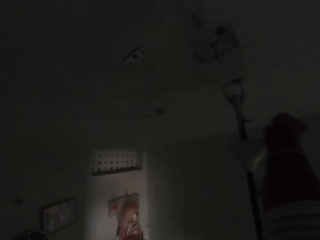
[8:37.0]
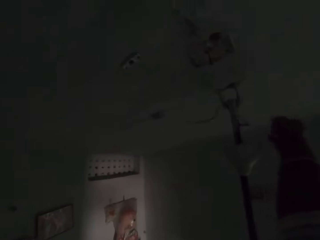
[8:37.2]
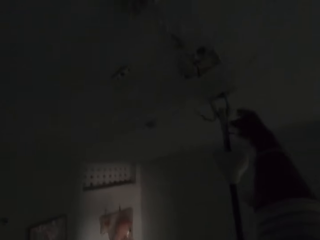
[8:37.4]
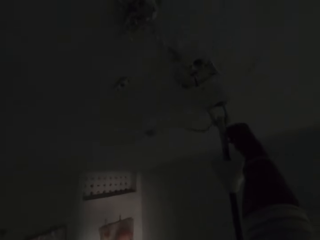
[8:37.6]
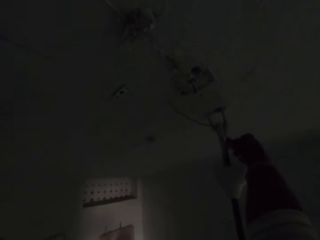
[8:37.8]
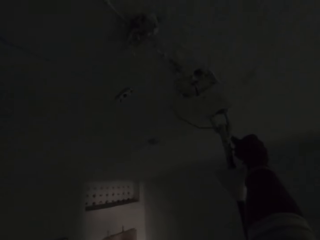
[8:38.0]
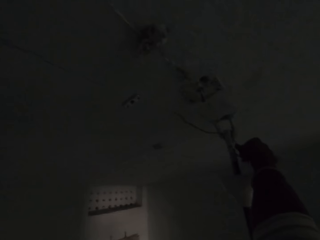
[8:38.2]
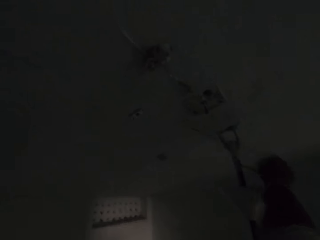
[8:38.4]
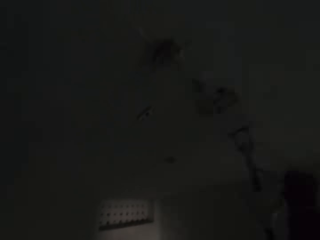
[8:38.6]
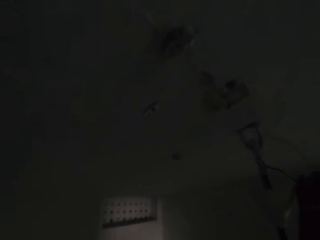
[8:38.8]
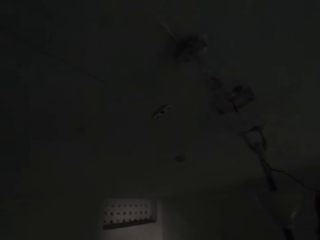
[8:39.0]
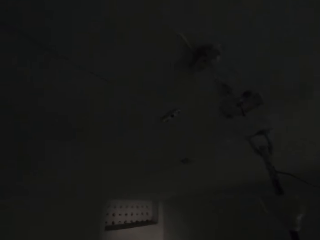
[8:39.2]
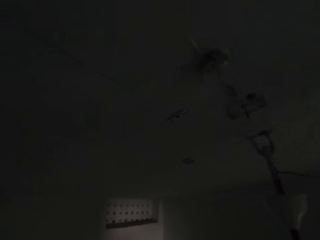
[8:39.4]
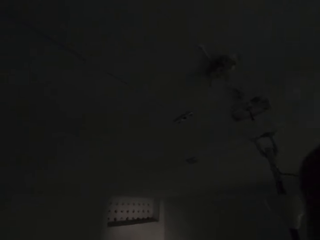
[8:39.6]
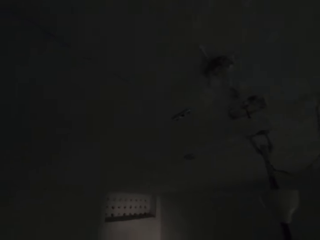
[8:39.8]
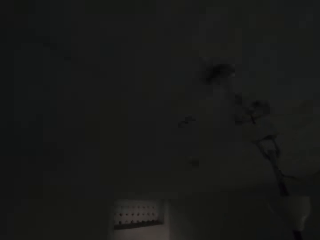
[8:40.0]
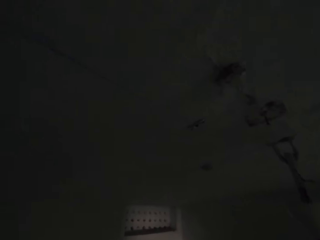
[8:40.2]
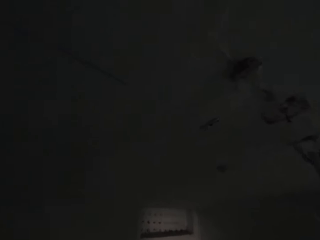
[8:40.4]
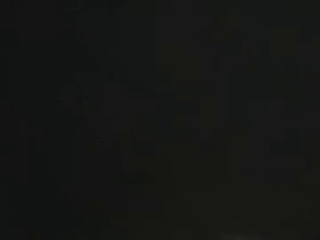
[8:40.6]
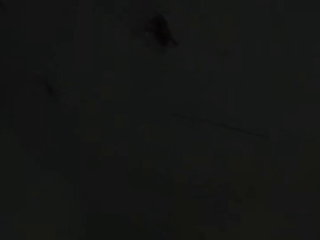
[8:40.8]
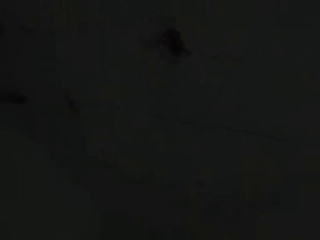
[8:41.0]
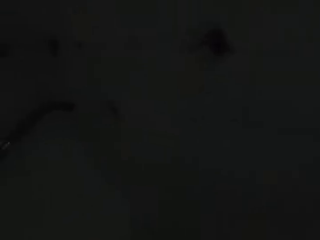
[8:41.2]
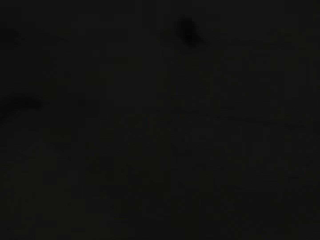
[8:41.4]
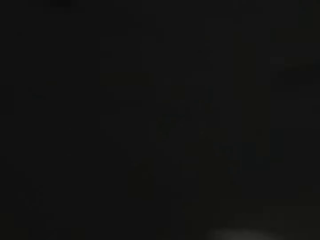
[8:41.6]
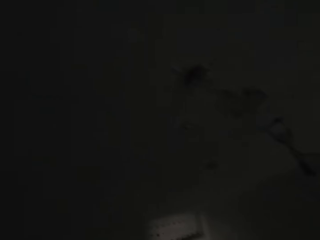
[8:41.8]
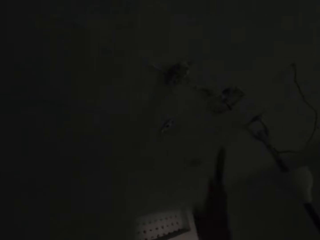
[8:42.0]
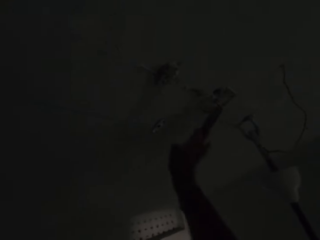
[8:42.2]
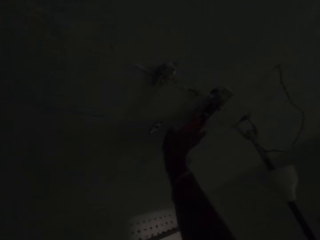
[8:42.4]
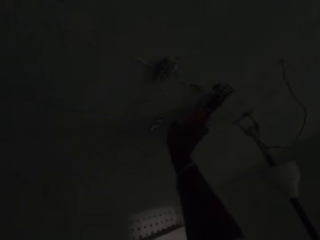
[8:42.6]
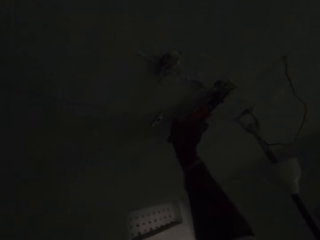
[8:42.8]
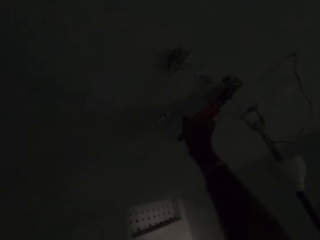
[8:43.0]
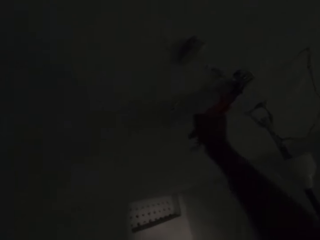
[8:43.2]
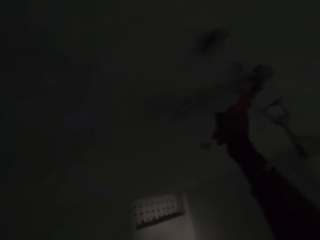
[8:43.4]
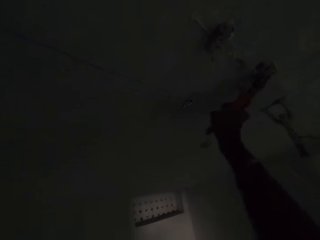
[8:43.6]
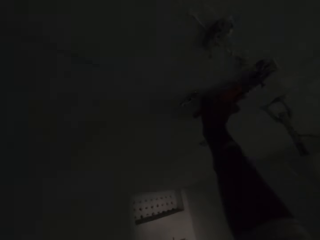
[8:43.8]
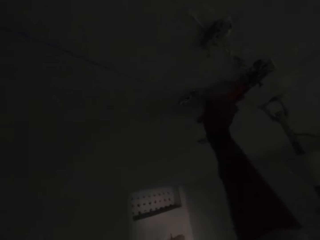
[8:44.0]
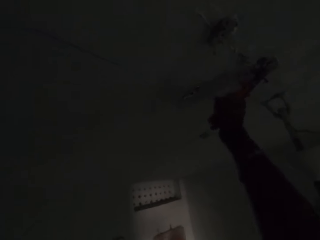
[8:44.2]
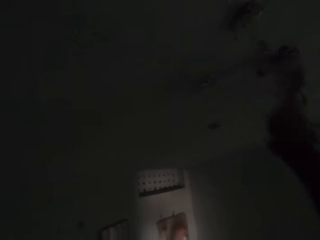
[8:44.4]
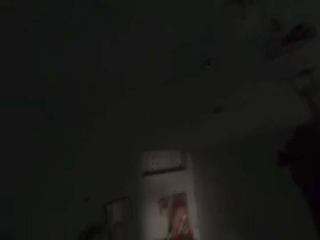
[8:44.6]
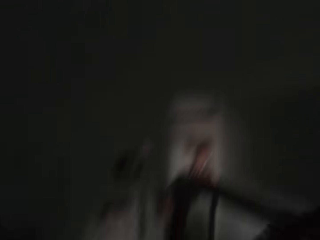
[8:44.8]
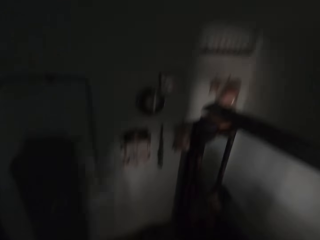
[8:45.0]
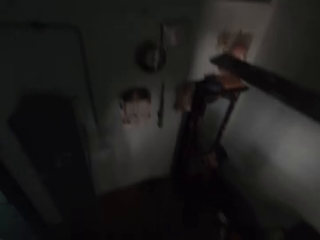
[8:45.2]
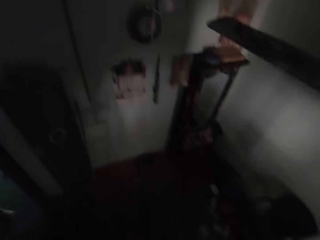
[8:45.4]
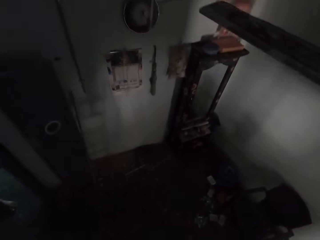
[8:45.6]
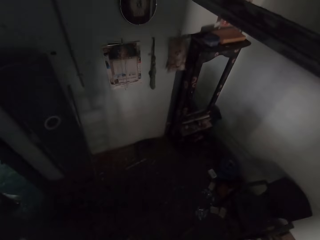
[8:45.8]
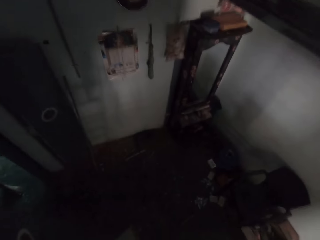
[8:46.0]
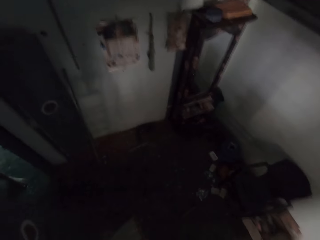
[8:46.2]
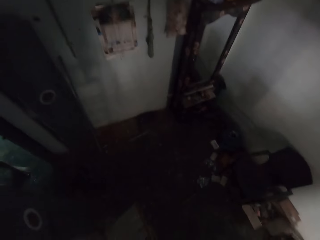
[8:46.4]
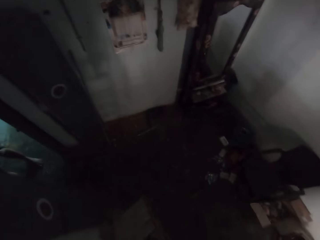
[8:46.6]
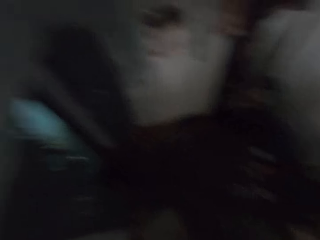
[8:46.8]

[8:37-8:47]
The camera wearer pulls a wire in a ceiling fan with his right hand. He pulls a clip from the ceiling with a plier in his right hand. A man interacts with the camera wearer. The camera wearer removes something on the wall.

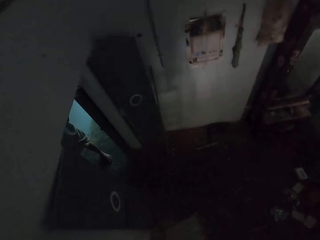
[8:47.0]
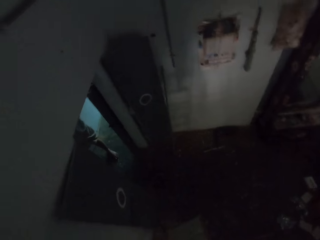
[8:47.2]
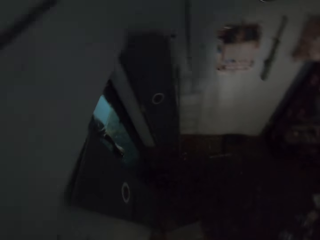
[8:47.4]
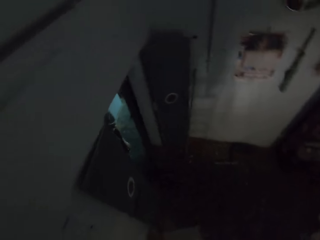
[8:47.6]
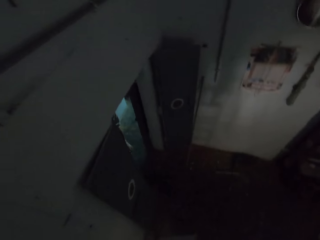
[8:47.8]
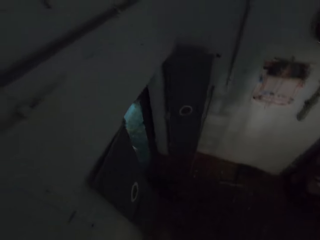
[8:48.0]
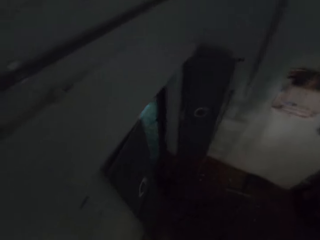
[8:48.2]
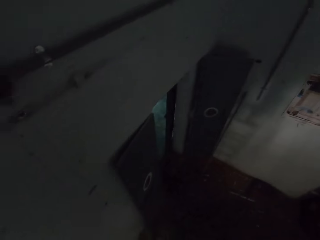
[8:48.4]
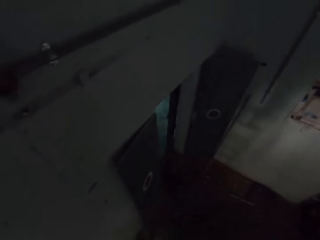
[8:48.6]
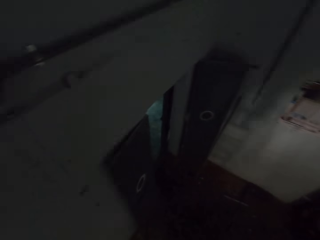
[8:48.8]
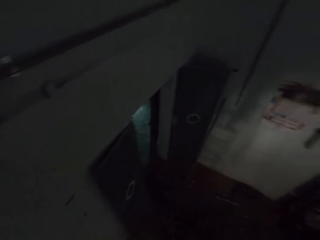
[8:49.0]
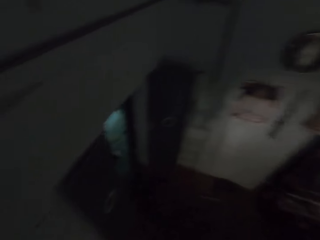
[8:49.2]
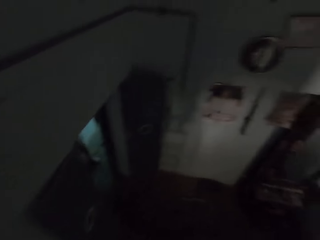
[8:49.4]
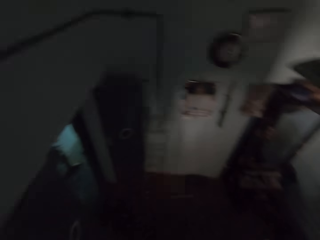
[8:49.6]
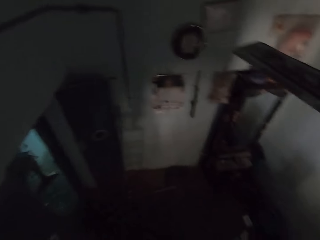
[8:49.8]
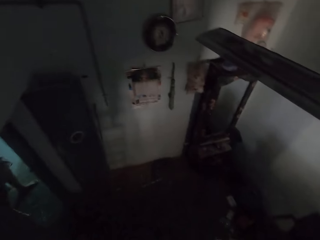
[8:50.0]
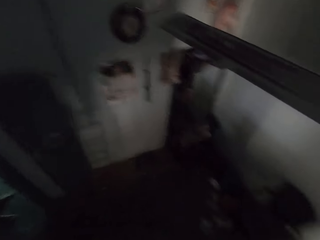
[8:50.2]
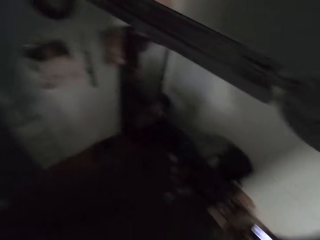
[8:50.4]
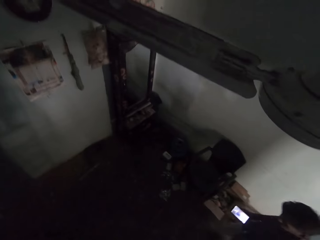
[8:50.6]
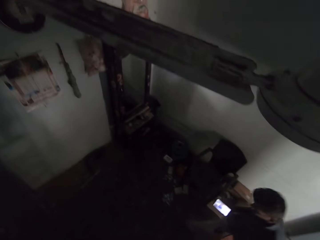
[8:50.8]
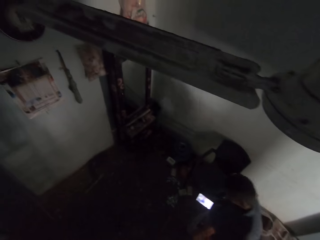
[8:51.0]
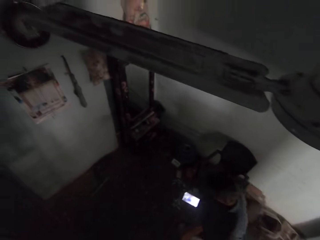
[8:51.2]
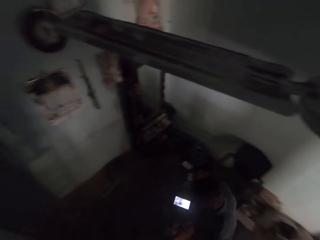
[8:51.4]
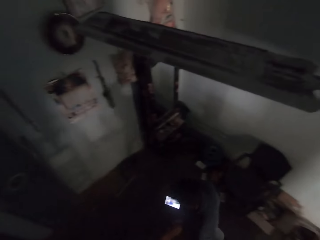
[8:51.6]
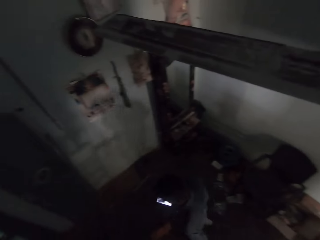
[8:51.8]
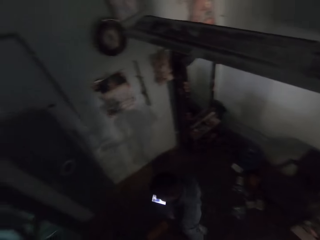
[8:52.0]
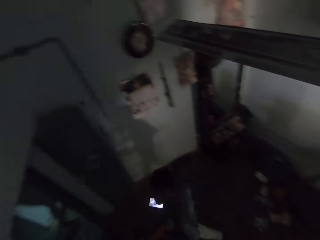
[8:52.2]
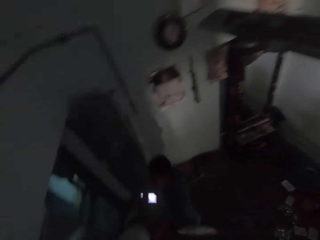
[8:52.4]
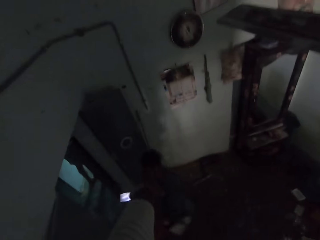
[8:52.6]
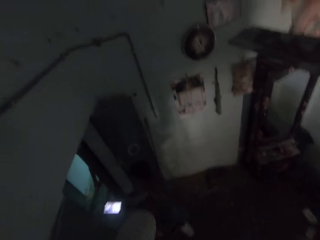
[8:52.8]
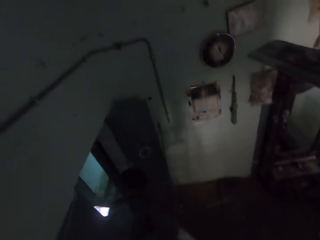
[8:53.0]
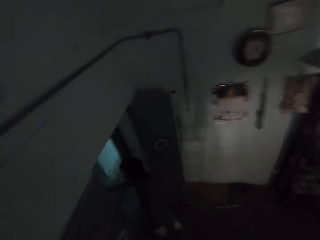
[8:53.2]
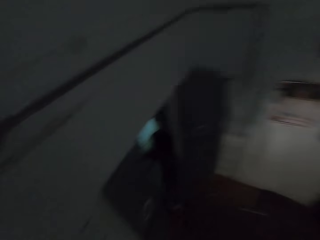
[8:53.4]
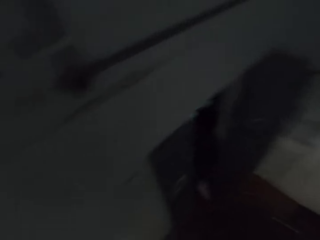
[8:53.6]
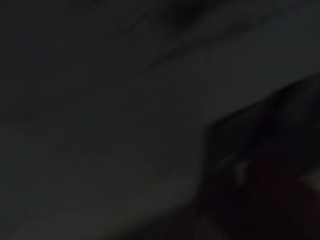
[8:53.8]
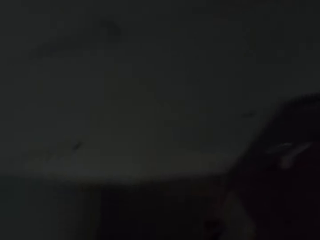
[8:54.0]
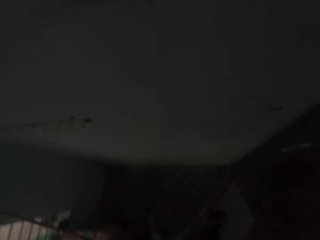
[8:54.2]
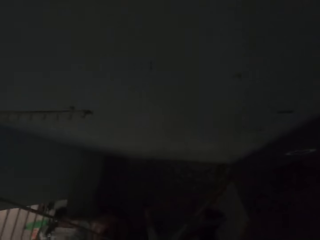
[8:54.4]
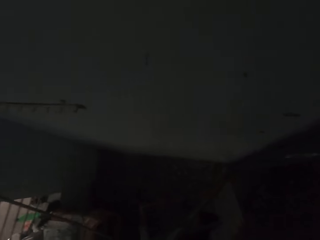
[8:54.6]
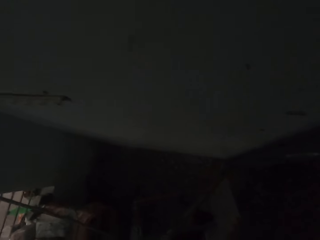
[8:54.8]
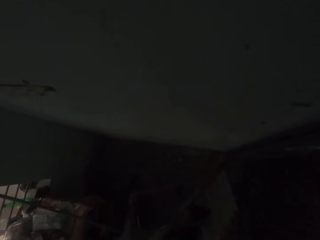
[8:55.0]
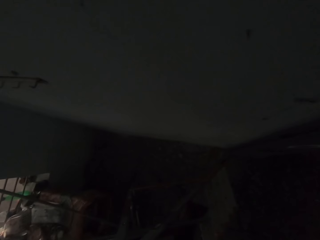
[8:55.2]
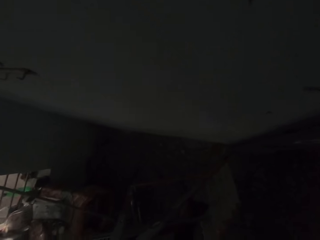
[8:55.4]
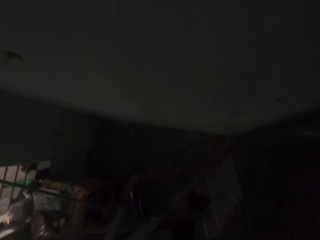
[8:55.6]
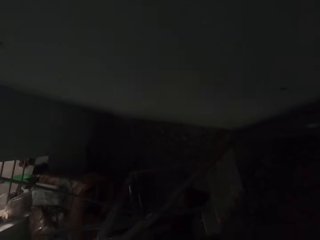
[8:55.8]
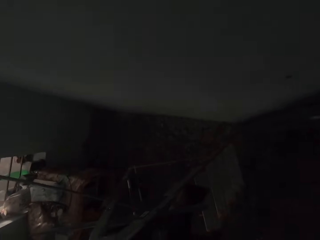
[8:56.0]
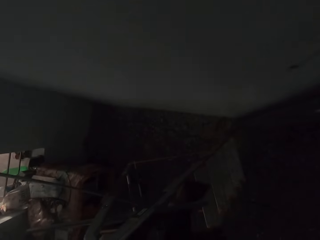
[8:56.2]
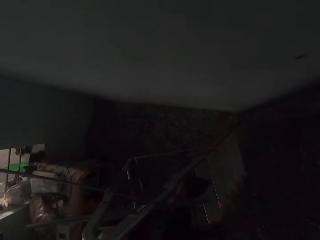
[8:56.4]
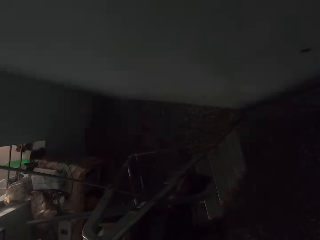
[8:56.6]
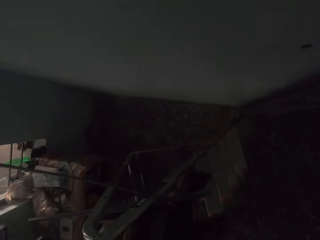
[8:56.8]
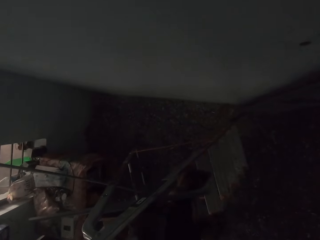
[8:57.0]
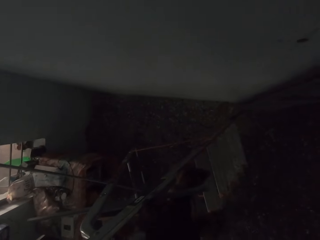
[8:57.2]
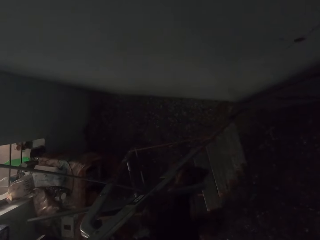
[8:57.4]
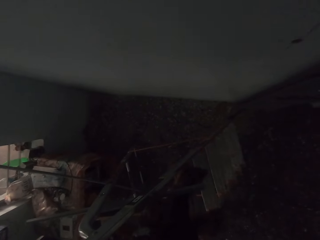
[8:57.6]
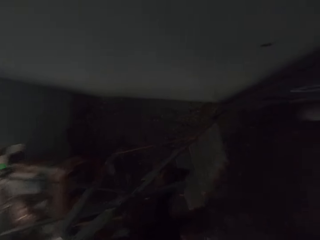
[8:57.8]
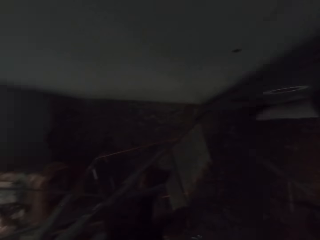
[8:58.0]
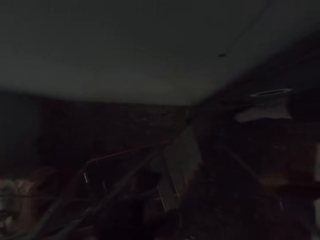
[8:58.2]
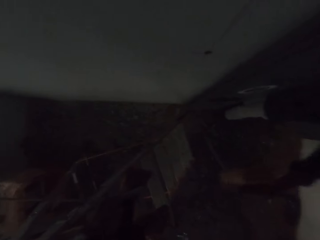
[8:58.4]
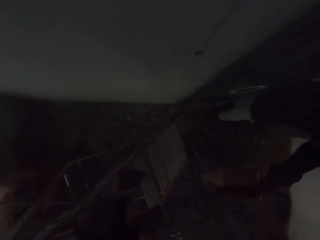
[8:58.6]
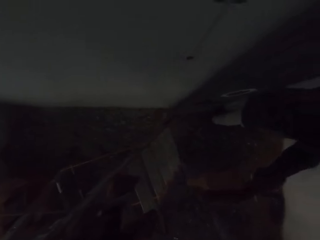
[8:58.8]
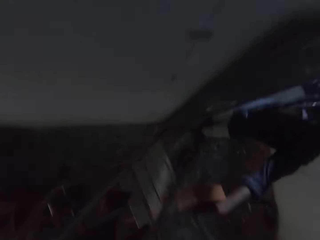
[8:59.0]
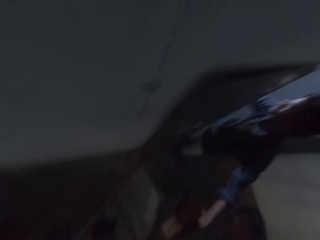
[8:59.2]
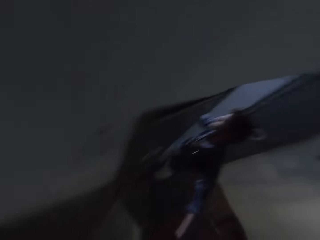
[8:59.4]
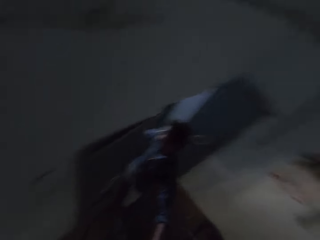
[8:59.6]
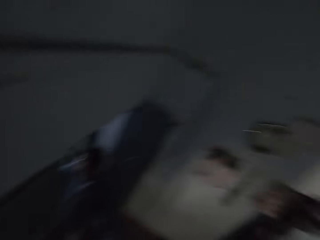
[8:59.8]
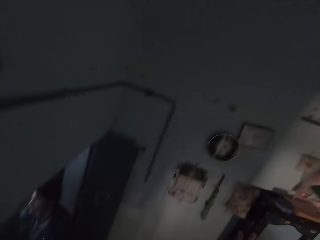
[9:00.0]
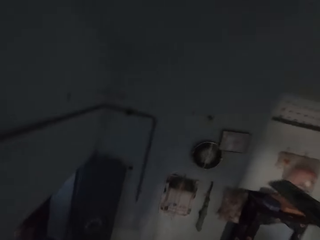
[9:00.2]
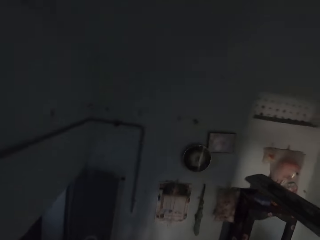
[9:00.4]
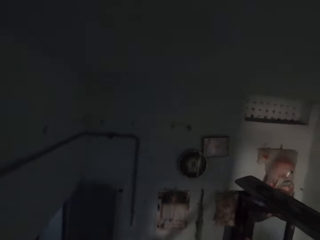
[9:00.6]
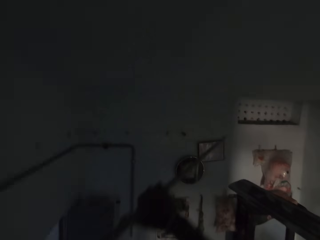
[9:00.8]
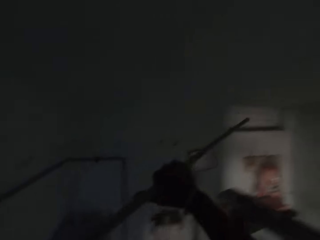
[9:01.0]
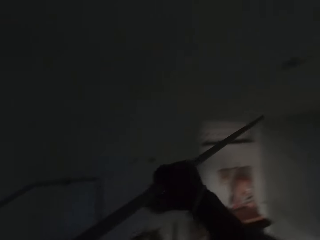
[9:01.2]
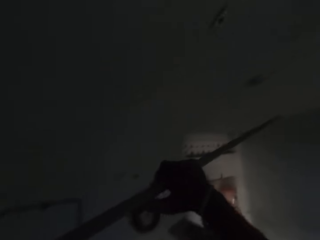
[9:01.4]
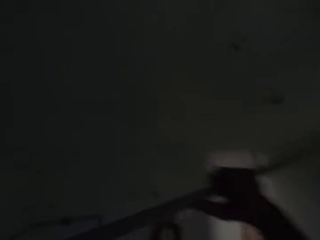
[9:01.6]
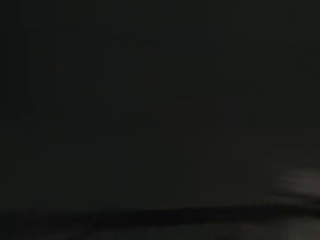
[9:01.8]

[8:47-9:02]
The camera wearer looks around the house. They converse with a man. They look around the house. The man walks towards a door in the apartment. The man passes a conduit pipe to the camera wearer. The camera wearer converses with the man.
